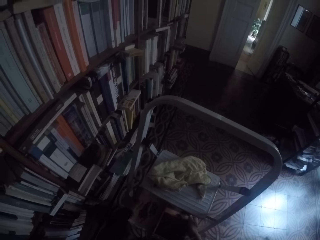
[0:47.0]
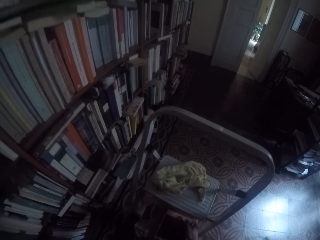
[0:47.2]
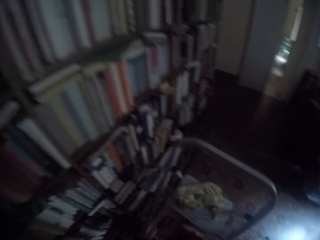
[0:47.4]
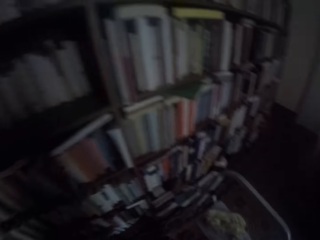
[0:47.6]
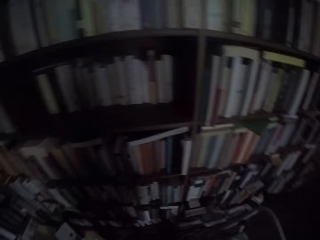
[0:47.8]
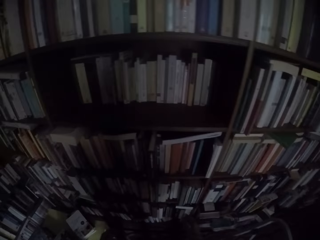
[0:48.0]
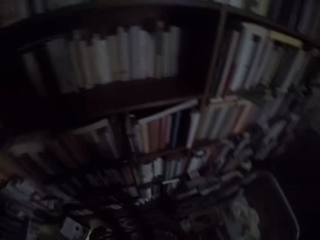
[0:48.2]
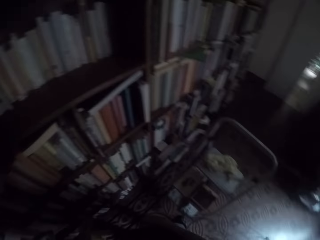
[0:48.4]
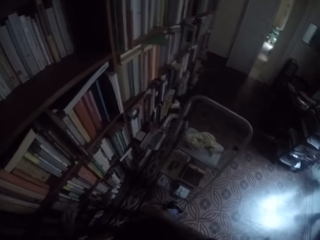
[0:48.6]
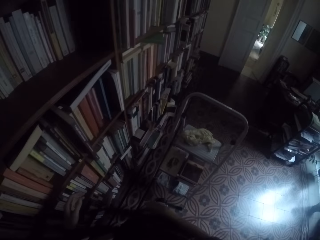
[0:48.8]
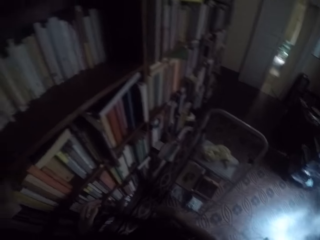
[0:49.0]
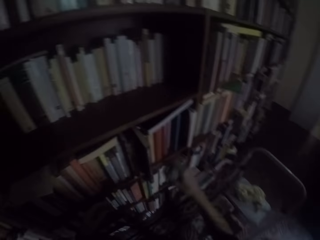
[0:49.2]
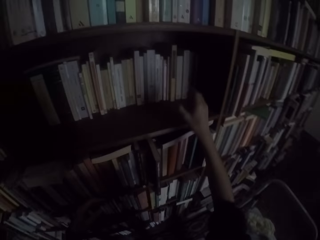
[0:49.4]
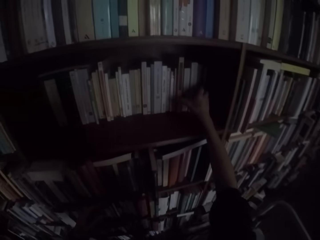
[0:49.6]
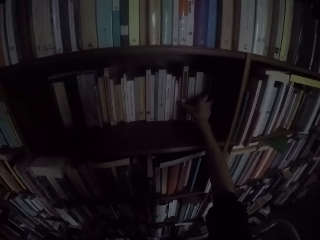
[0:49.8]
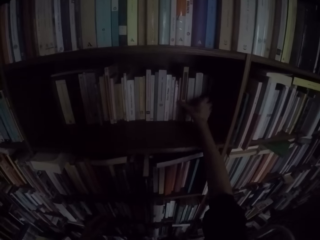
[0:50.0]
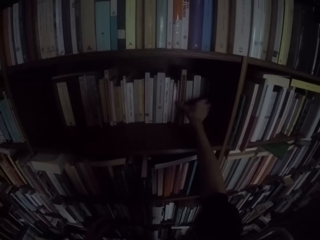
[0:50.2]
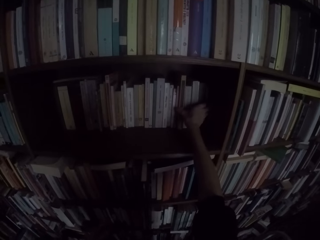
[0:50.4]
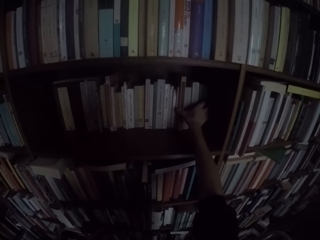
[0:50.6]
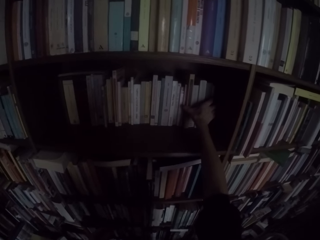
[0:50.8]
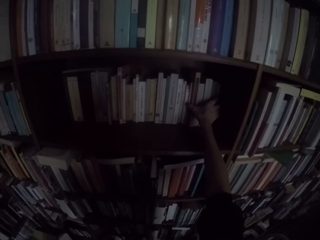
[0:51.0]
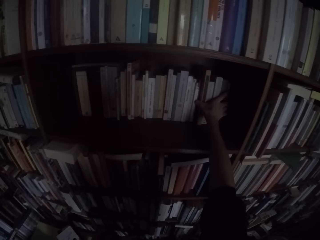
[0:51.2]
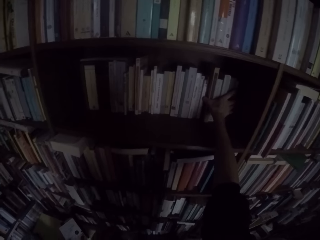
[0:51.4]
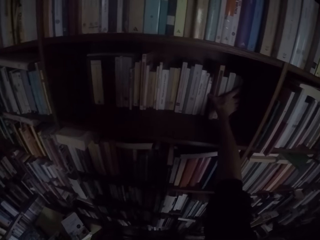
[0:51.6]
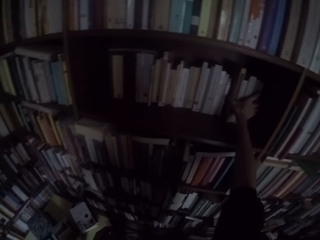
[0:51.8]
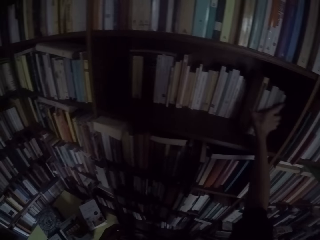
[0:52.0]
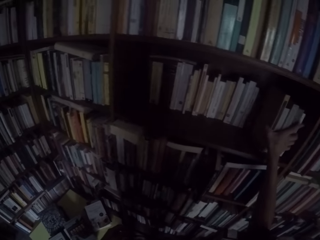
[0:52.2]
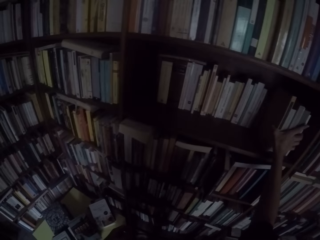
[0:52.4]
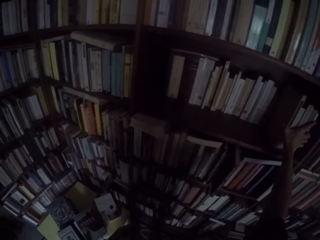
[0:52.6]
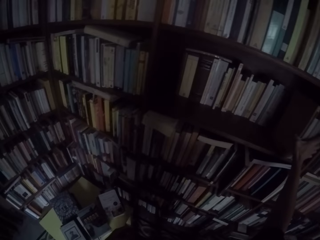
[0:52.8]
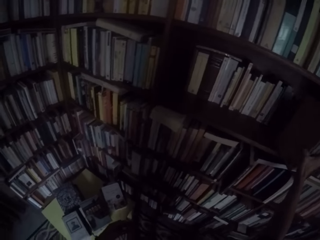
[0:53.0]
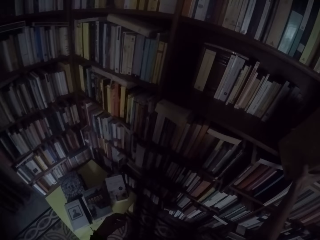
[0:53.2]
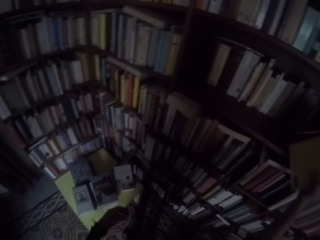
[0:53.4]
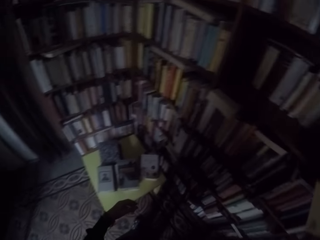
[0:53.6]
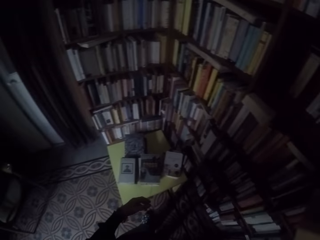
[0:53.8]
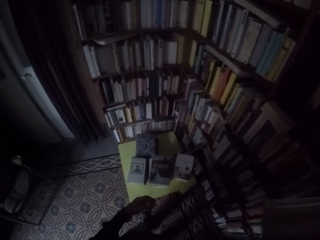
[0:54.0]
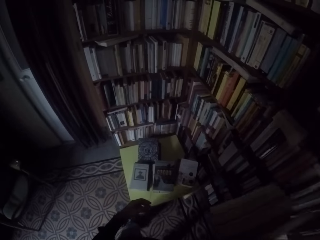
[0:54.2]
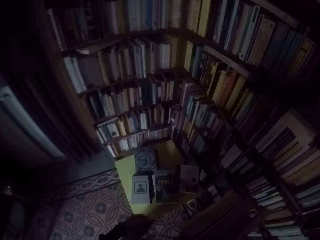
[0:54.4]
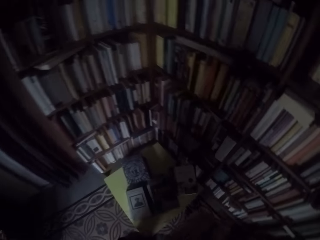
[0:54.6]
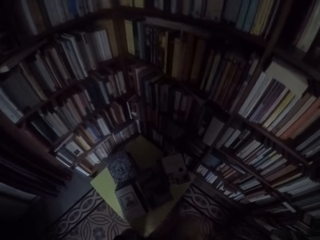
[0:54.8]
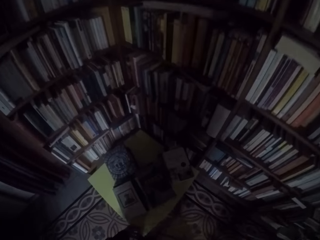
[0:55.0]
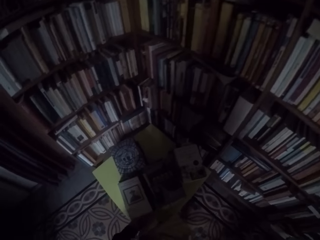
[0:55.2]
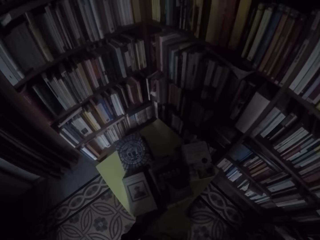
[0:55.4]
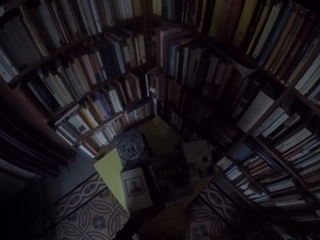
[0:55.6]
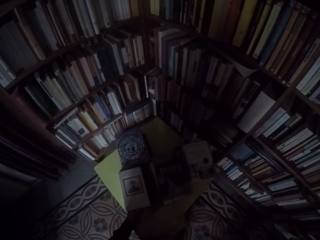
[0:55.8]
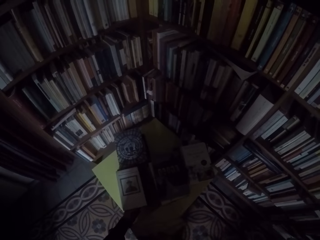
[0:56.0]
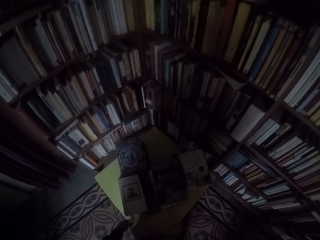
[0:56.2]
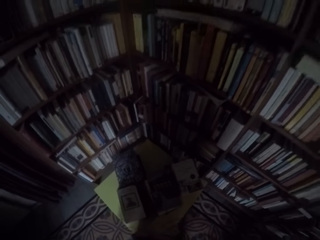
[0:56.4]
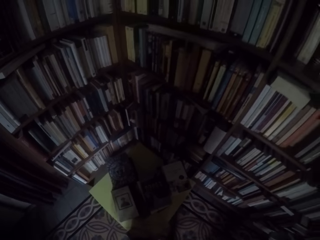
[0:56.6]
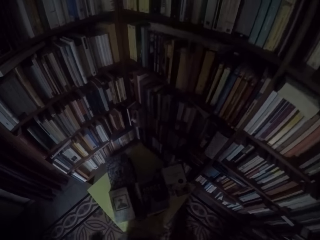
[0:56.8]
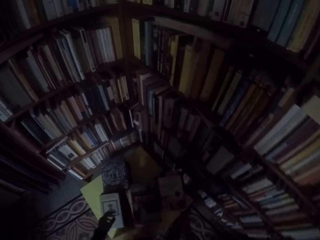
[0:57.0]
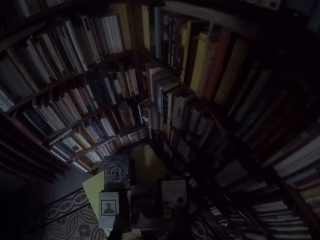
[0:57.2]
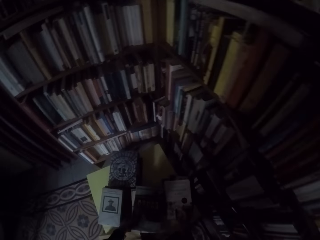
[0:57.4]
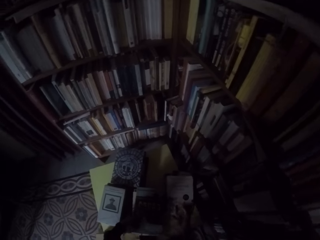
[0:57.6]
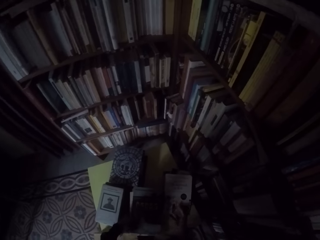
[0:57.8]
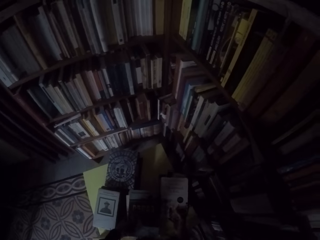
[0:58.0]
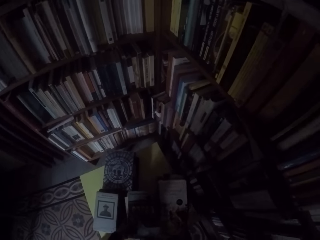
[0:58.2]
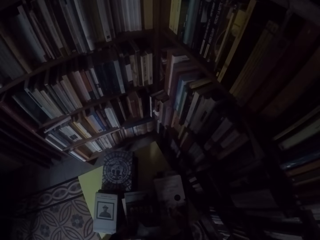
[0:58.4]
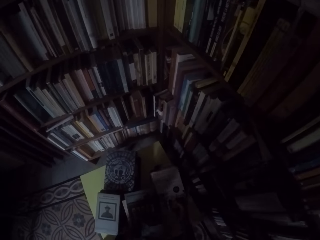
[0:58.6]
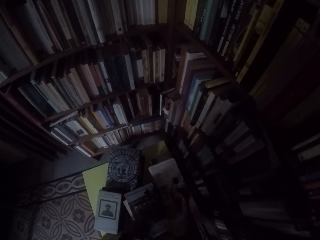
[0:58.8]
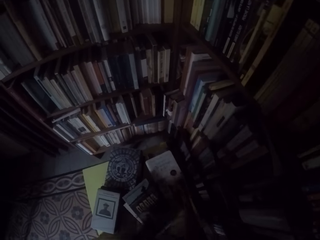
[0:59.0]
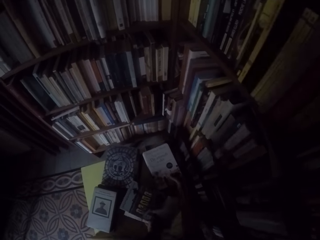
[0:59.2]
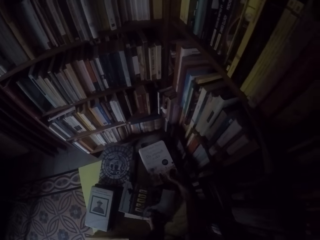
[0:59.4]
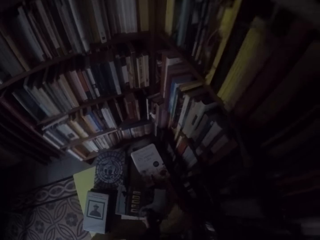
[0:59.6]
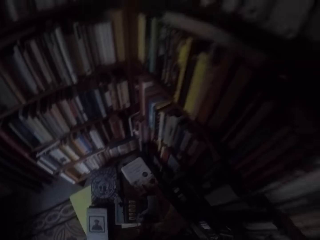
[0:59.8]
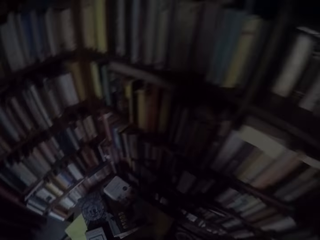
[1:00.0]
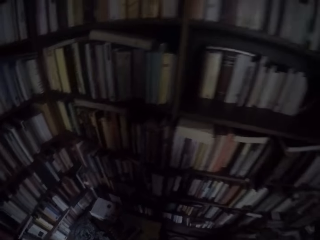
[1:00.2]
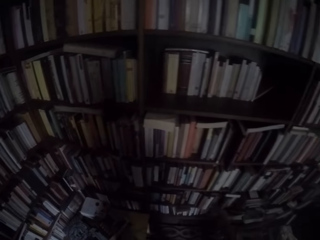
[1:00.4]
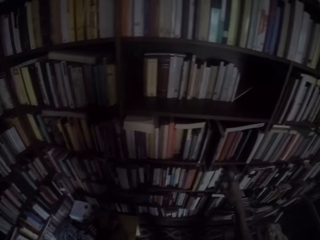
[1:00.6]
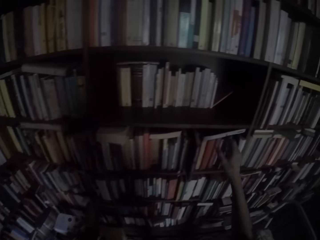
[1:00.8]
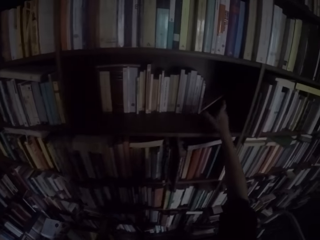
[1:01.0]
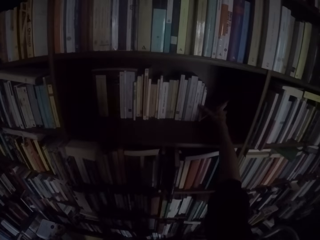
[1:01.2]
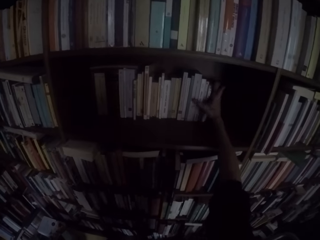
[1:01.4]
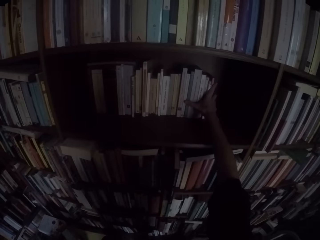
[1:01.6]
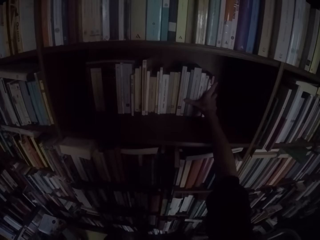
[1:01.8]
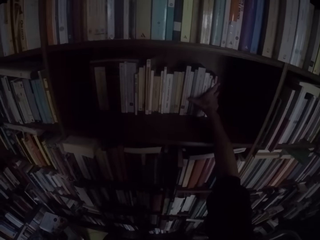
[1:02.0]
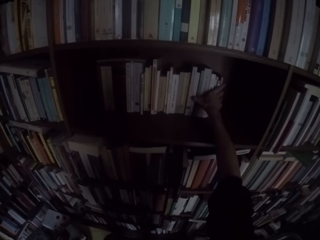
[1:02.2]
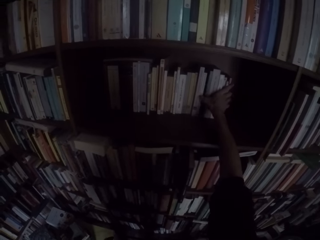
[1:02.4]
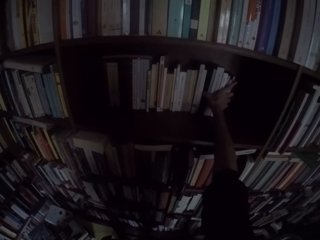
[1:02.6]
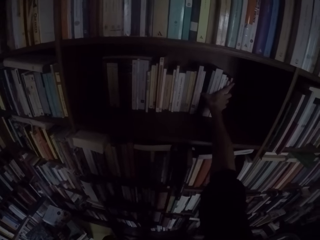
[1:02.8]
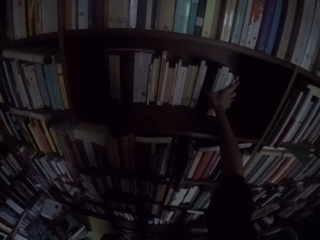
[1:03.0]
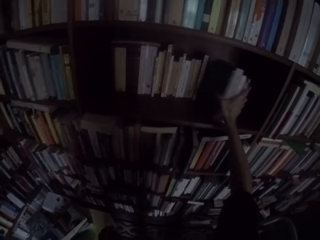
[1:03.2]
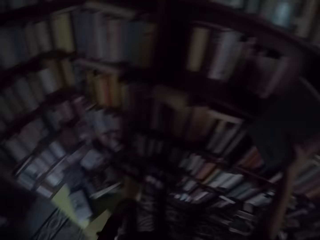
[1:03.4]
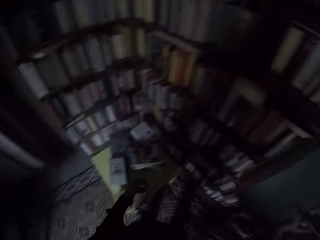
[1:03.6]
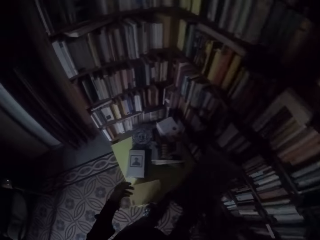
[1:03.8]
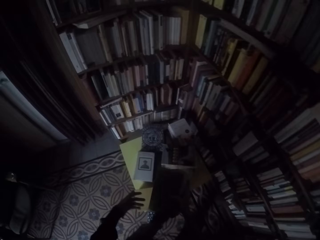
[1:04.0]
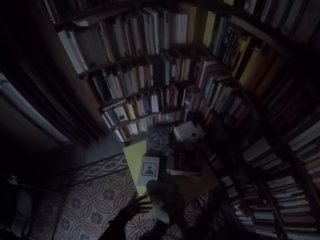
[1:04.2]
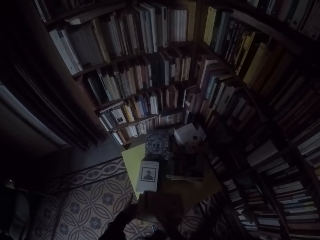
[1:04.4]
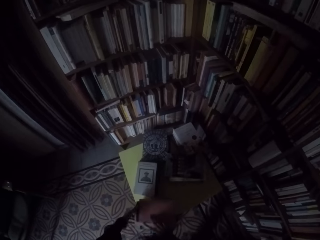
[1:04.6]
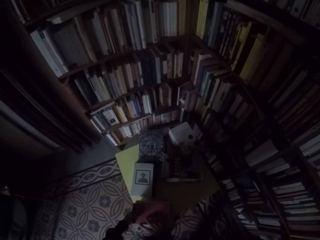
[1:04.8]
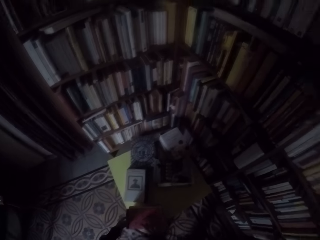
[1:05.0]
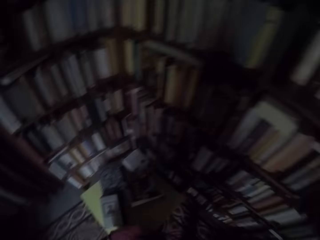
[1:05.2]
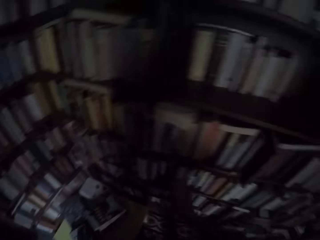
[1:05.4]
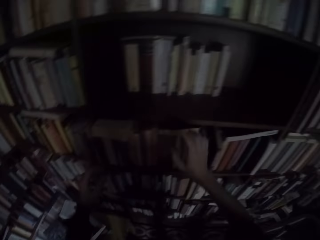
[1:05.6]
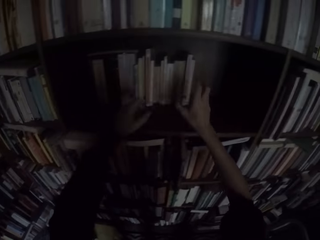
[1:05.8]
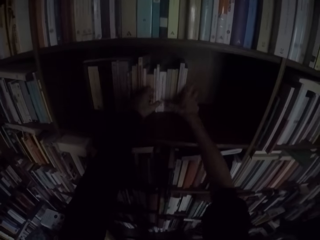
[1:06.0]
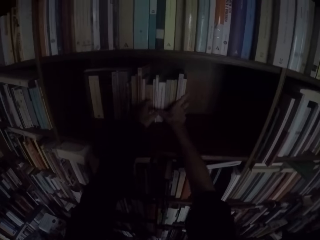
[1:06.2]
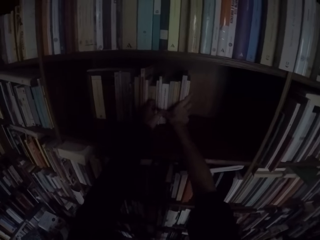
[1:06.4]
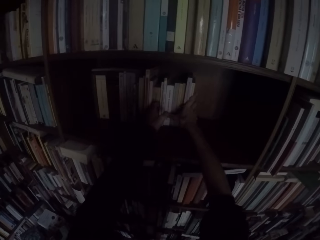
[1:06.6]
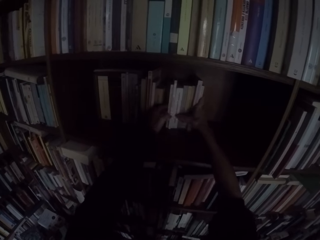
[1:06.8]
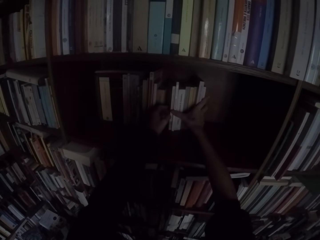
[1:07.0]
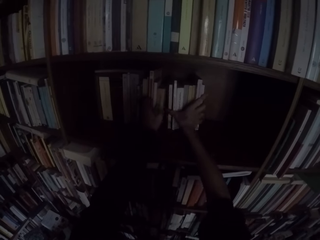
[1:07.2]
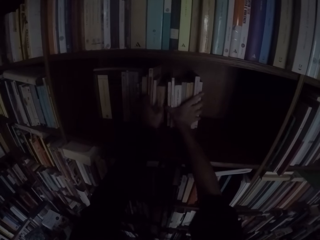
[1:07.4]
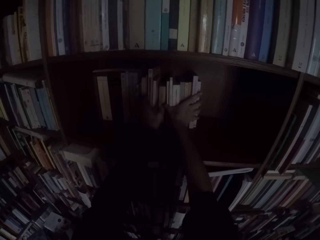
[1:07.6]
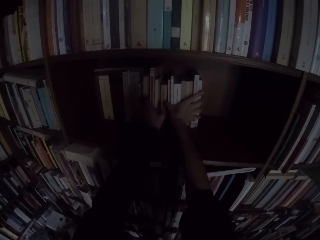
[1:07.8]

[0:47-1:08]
The camera wearer puts the books down. They take the books from the book shelf. They drop the books on the stool or table. They move the books on the table. They take the books from the book shelf. They drop the books on the stool or table. They move the books on the shelf. They take the books from the book shelf.
